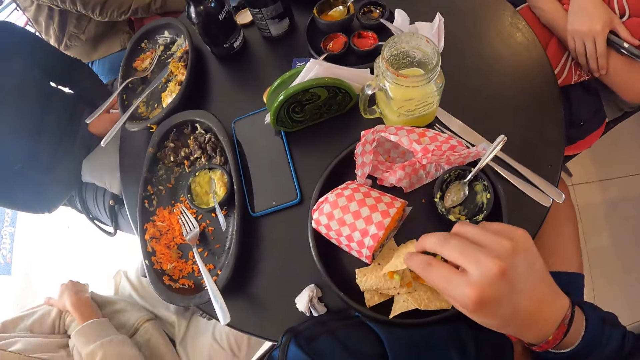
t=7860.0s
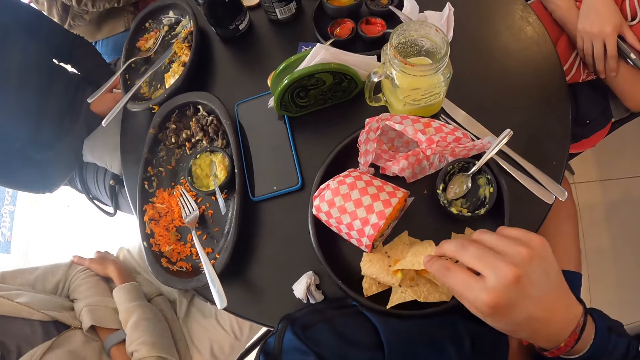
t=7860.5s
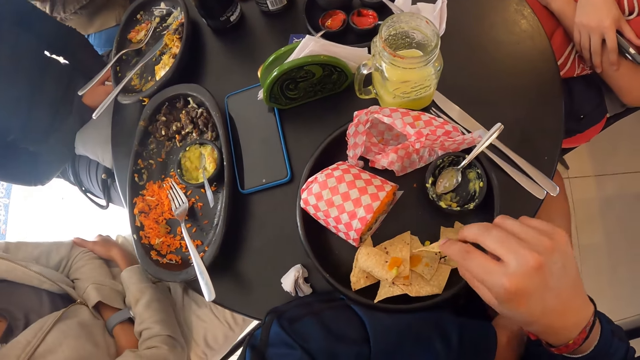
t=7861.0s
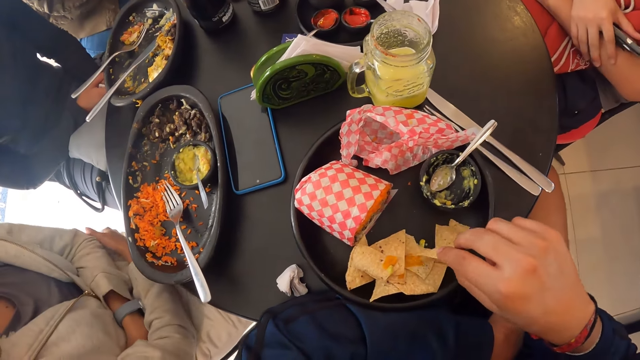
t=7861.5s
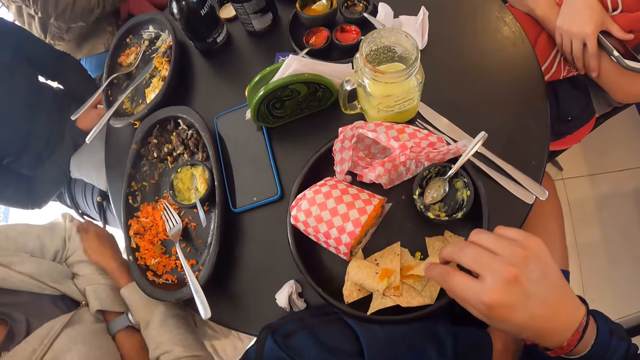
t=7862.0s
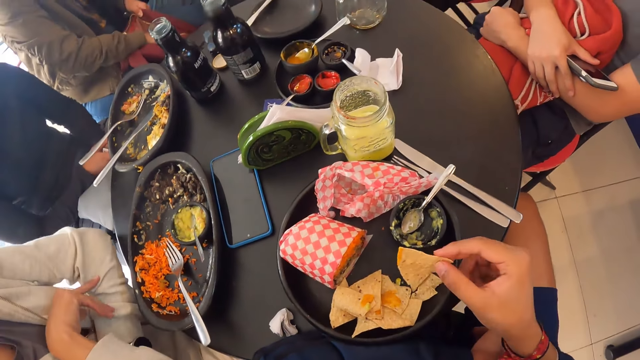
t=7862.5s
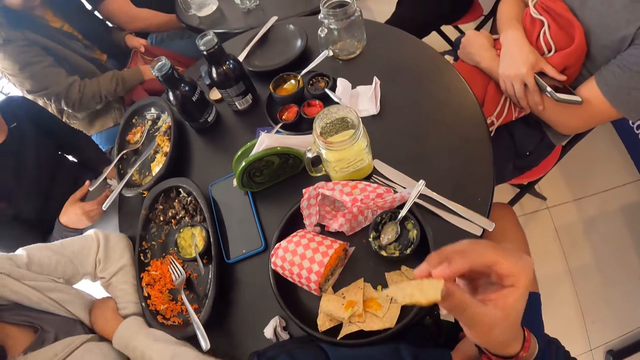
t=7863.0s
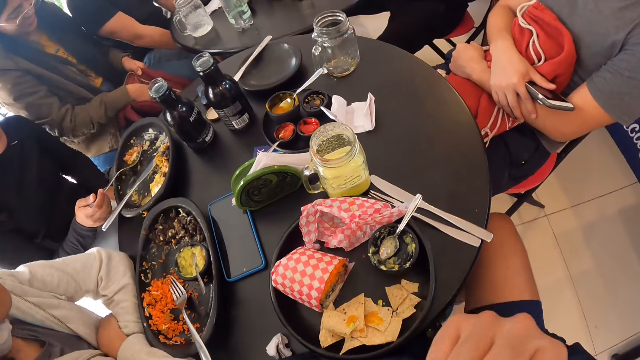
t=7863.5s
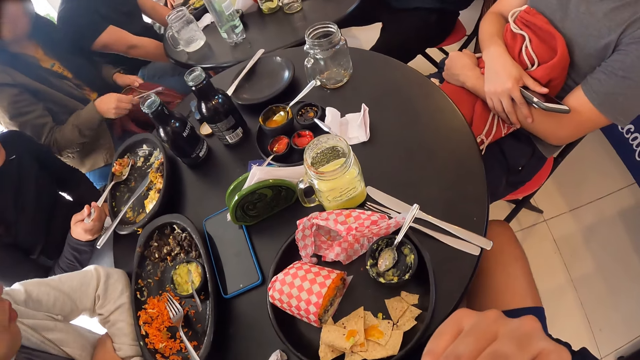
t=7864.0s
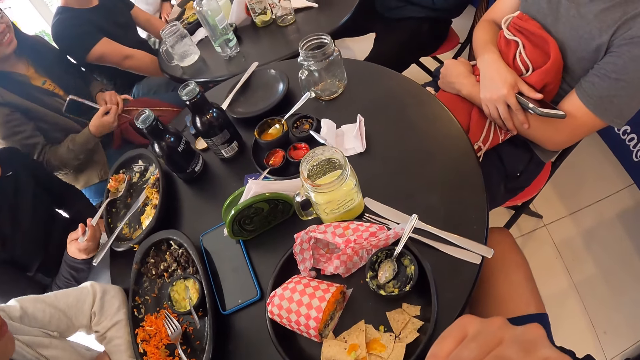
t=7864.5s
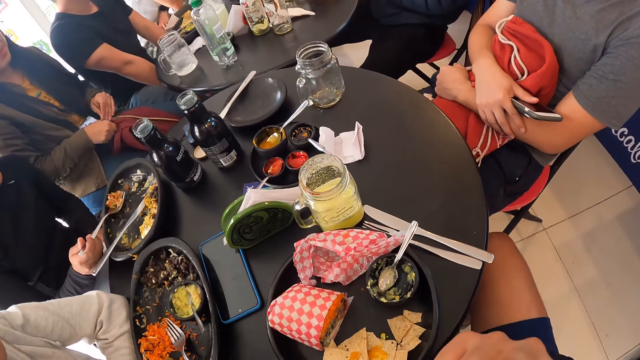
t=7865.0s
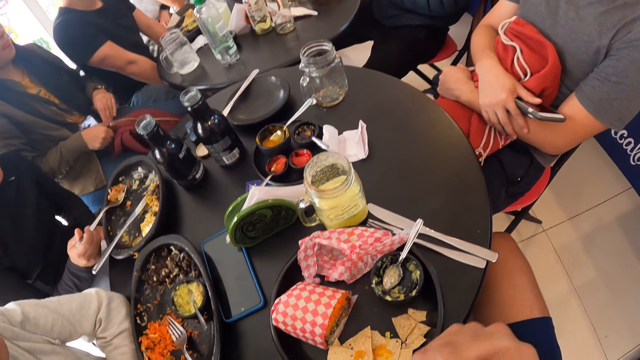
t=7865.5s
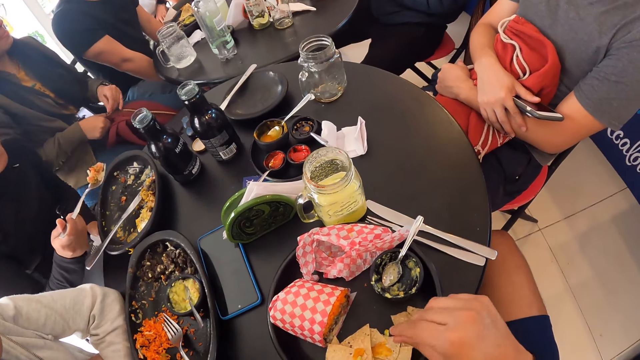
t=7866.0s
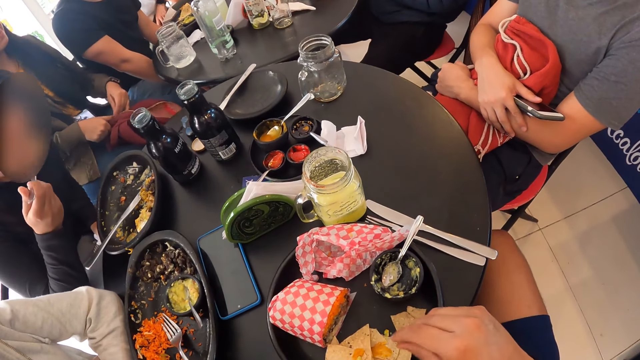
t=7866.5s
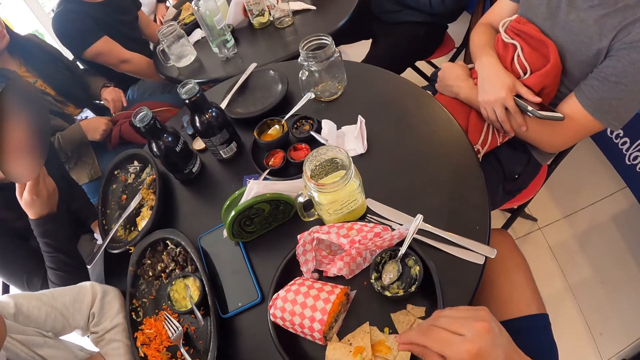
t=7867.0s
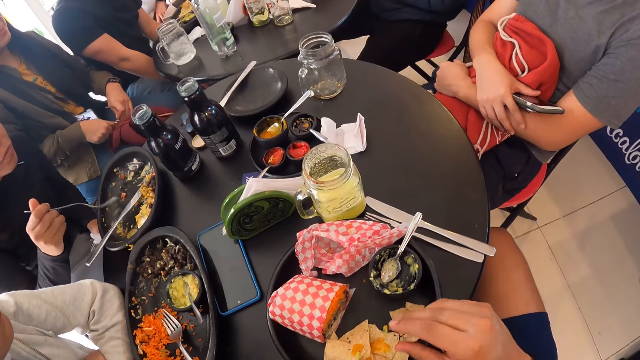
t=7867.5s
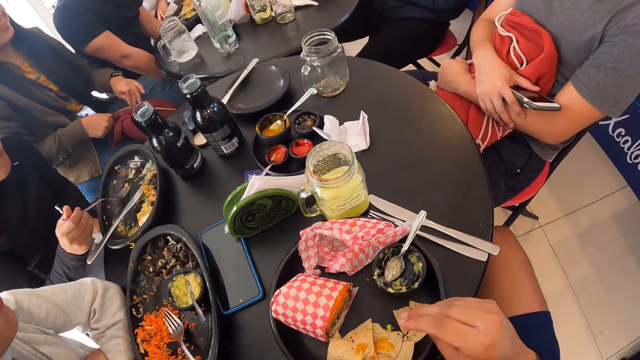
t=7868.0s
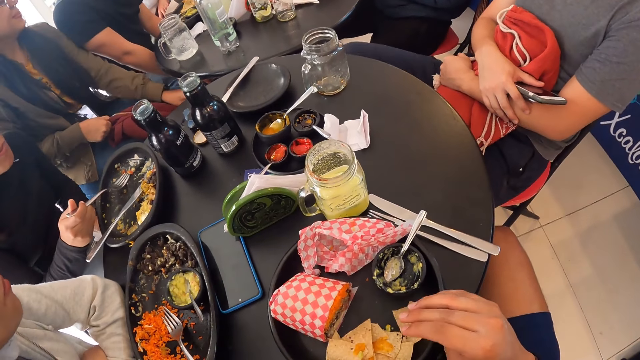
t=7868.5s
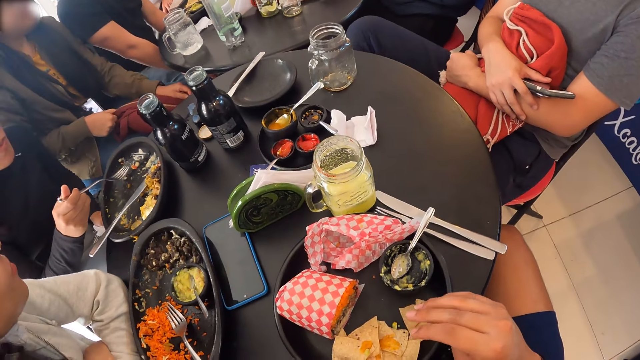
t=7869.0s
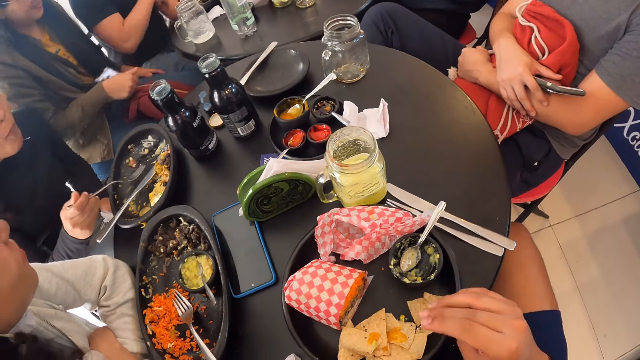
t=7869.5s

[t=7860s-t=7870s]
The camera wearer rubs the chip on a sauce in the plate with his right hand. He picks food from the plate. A woman picks up a fork from a plate on the table with her right hand. The camera wearer puts the chip in his mouth with his right hand. Another woman picks up a phone from a bag with her right hand. The other woman holds the bag with her right hand and zips the bag with her left hand. The camera wearer rubs off some chip particles from his right hand. The first woman eats rice with the fork in her right hand.

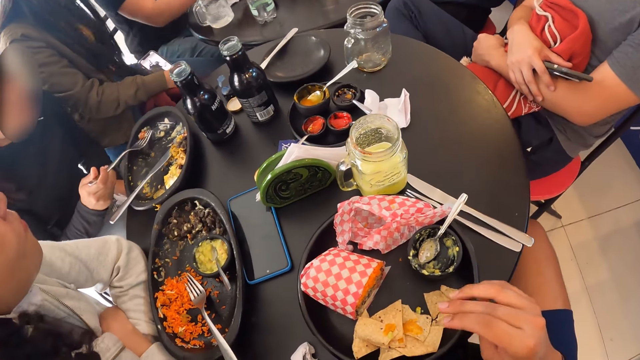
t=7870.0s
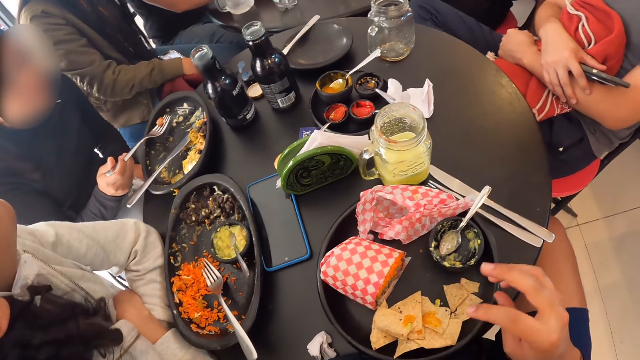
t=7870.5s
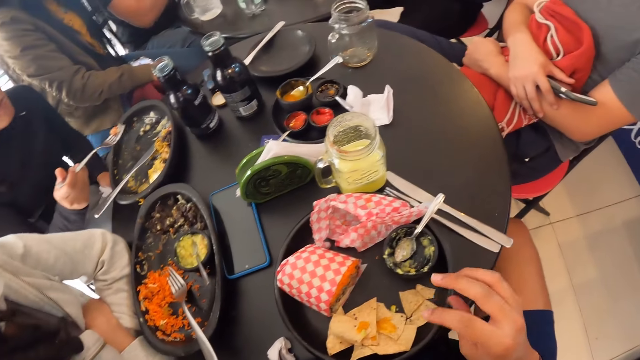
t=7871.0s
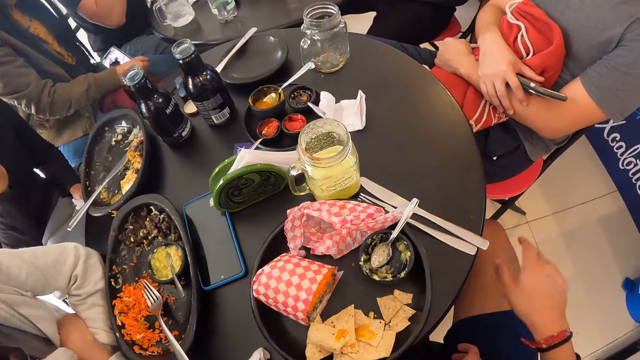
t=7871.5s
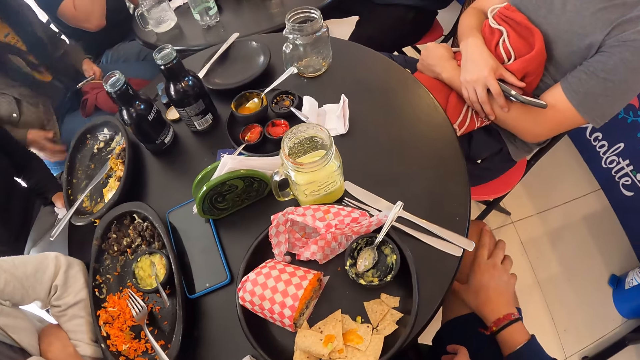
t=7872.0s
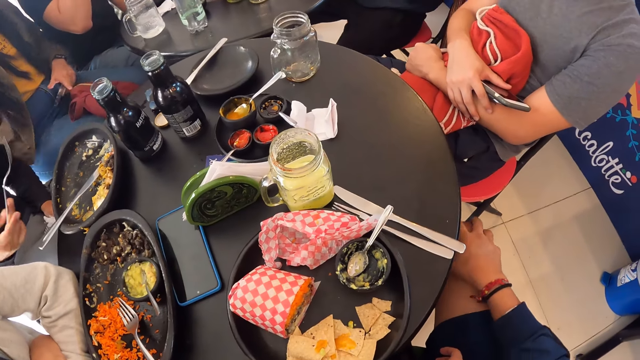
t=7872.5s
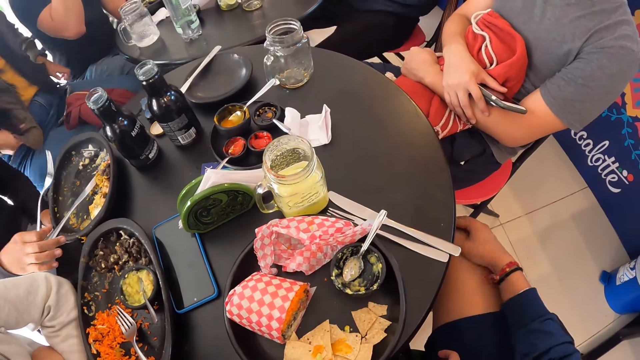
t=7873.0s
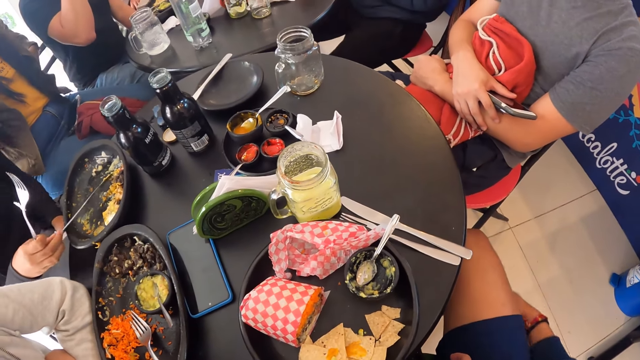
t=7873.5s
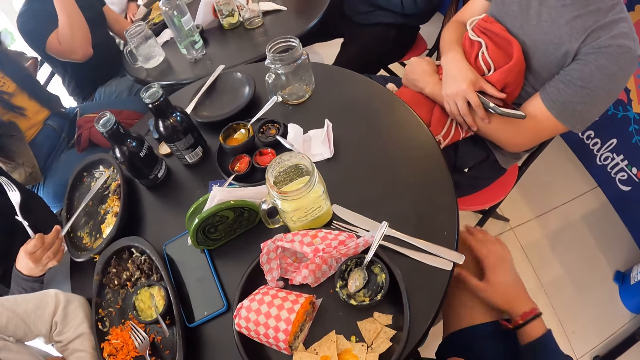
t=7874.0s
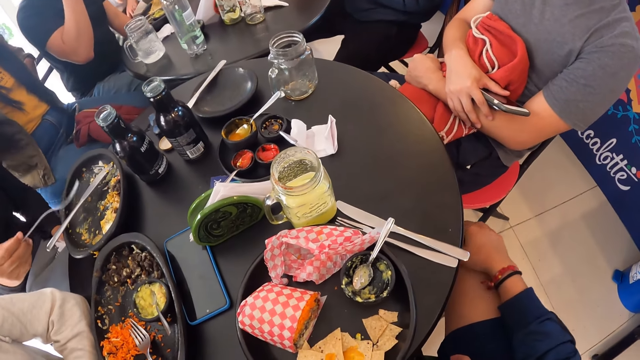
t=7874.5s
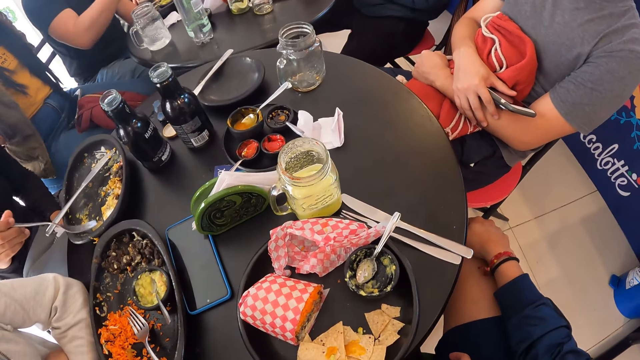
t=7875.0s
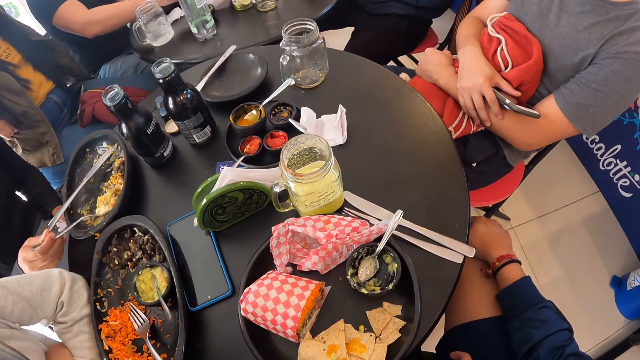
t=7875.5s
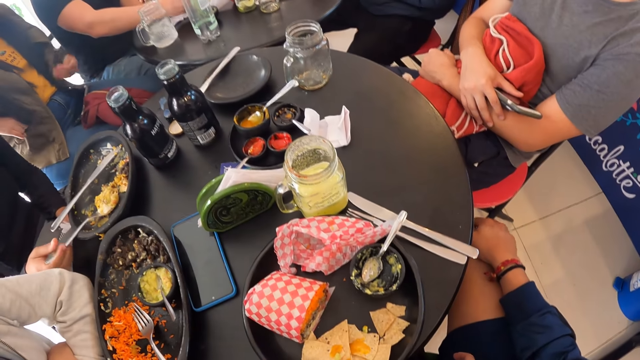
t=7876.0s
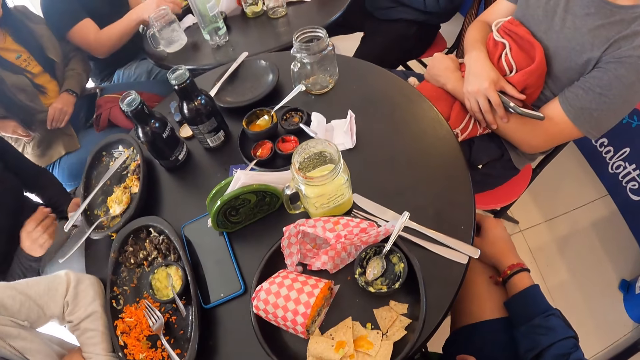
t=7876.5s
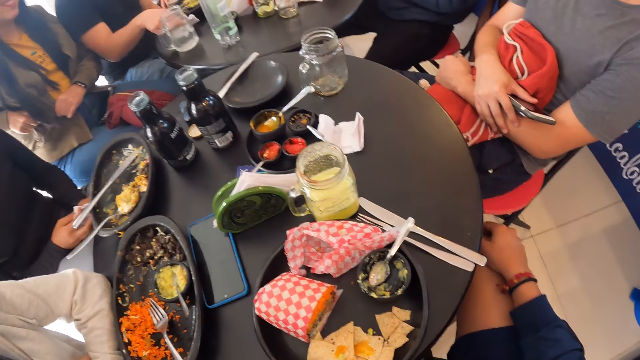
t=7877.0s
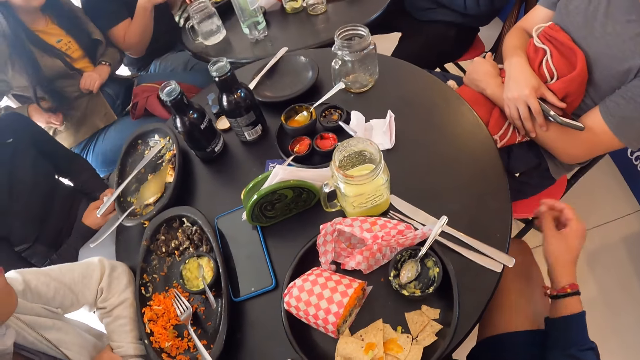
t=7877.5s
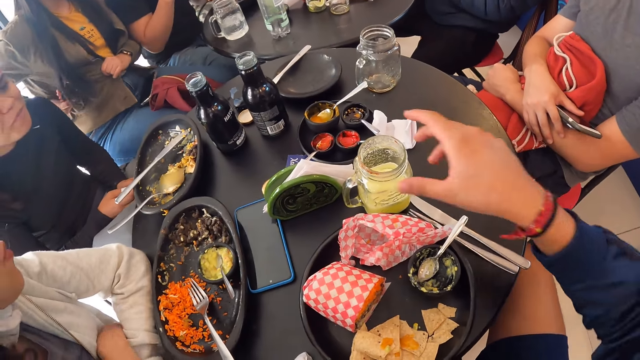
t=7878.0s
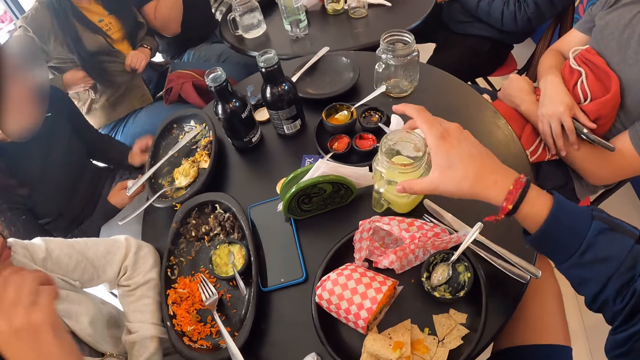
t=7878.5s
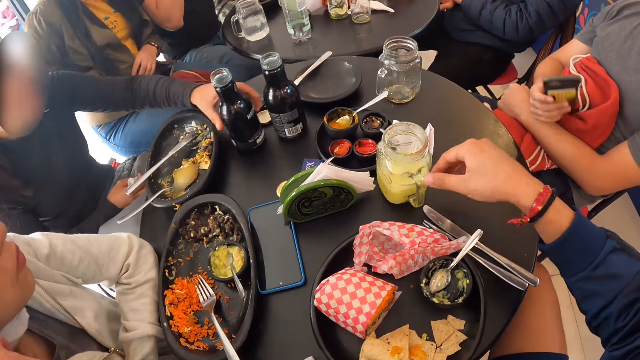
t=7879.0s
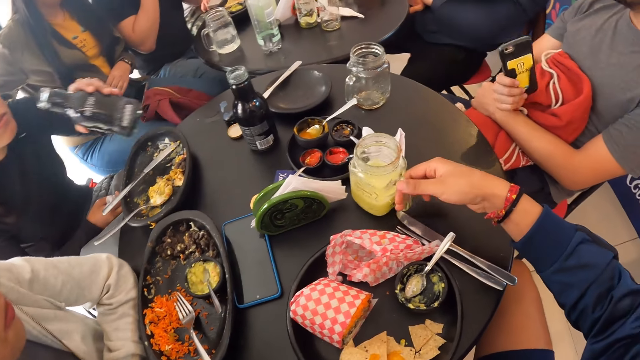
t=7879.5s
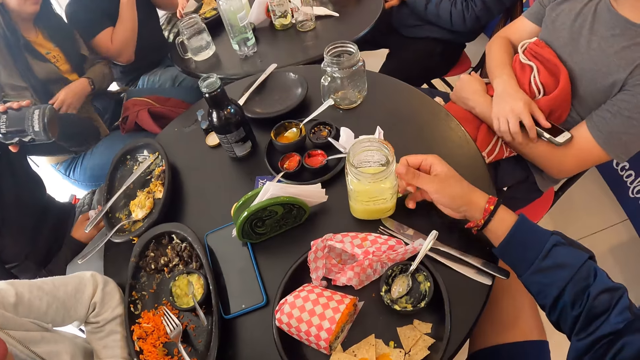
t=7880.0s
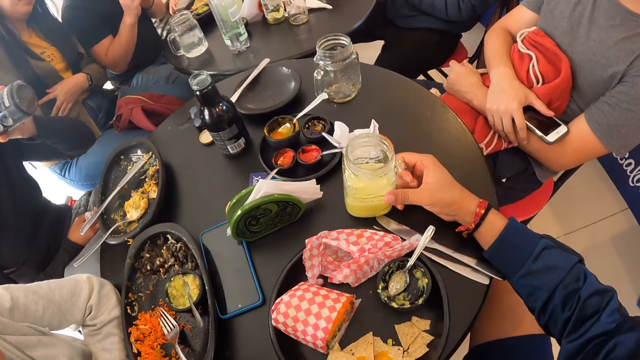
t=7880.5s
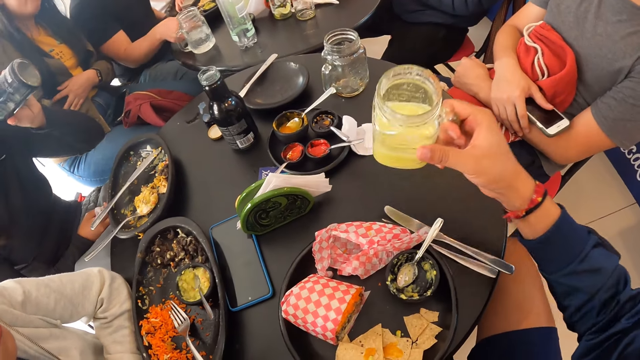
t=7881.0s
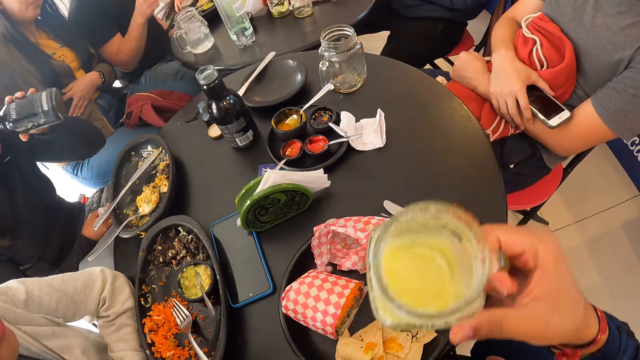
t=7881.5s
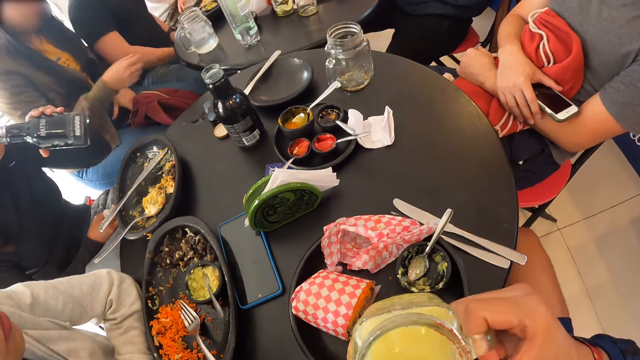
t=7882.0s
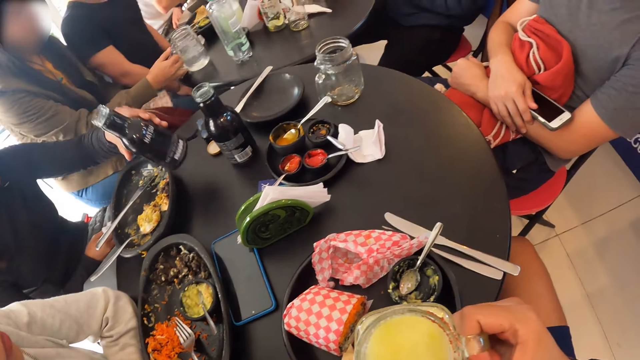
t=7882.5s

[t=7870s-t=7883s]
The camera wearer rubs his right hand on his lap. A woman passes the phone from her right hand to her left hand. The camera wearer puts the hand on the lap. The woman drops the phone on her lap with her right hand and searches her jacket with both hands. Another woman moves a knife on the plate with her right hand and drops the fork on the plate with her right hand. A man holds a serviette with both hands. The camera wearer carries a glass cup of juice from the table with his right hand. The other woman picks up the bottle from the table with her left hand and drinks from the bottle in her left hand. The camera wearer picks up the cup from the table.
